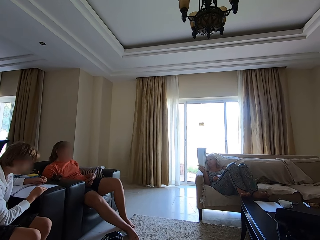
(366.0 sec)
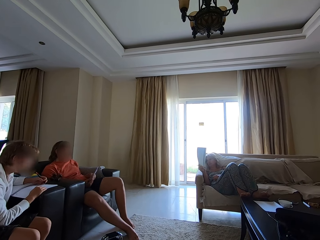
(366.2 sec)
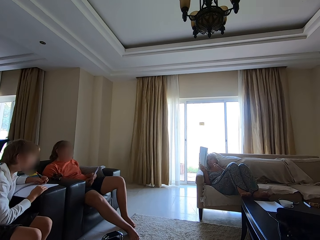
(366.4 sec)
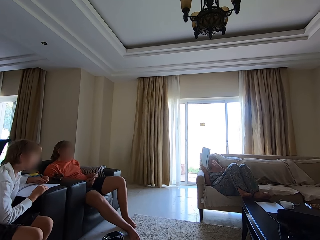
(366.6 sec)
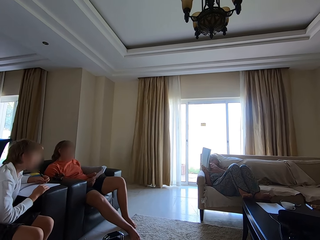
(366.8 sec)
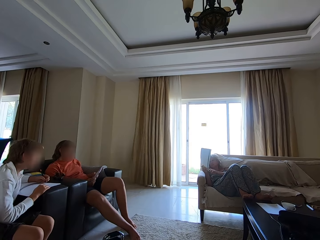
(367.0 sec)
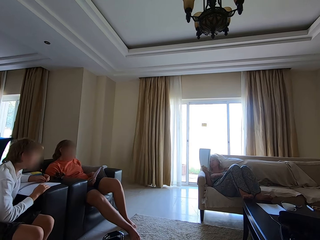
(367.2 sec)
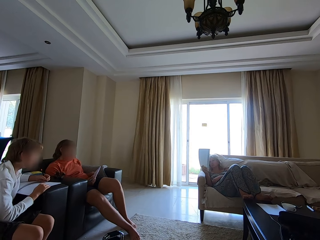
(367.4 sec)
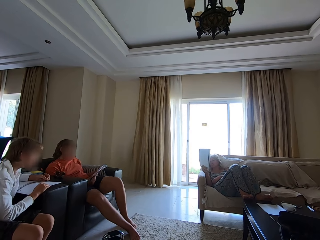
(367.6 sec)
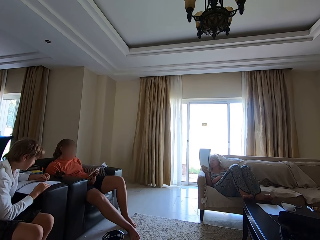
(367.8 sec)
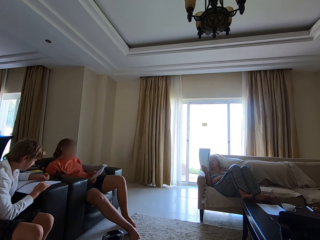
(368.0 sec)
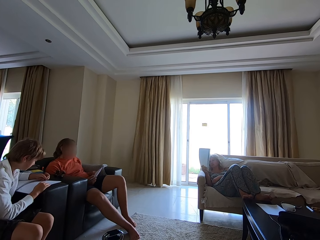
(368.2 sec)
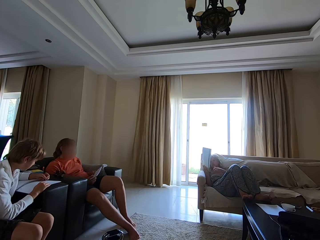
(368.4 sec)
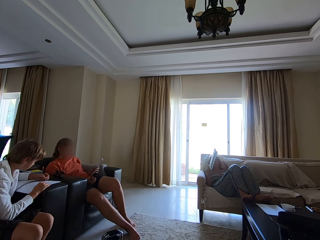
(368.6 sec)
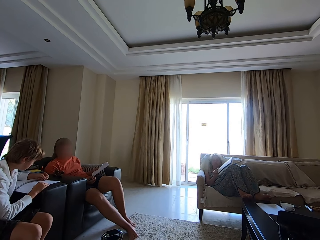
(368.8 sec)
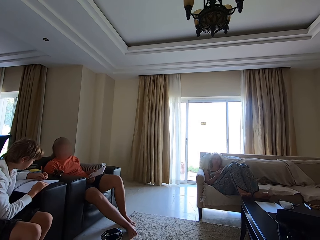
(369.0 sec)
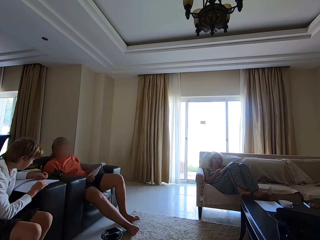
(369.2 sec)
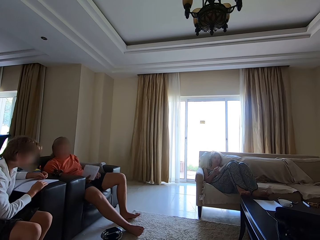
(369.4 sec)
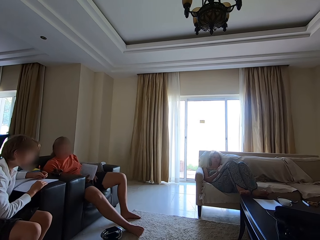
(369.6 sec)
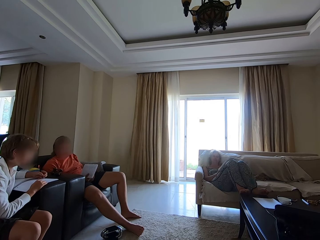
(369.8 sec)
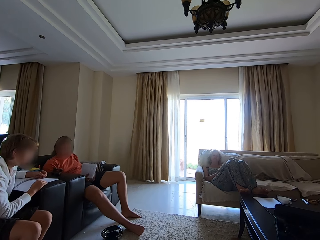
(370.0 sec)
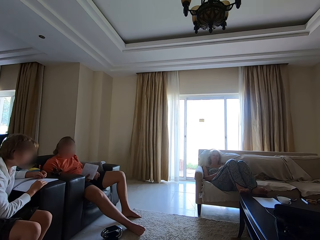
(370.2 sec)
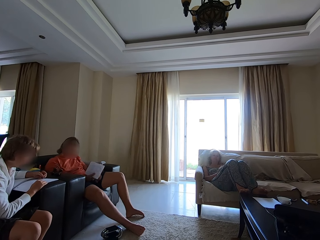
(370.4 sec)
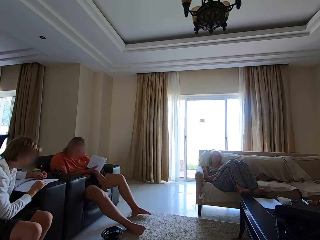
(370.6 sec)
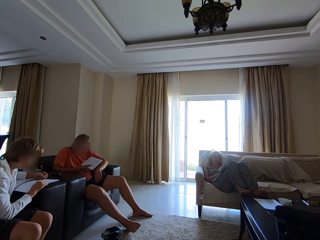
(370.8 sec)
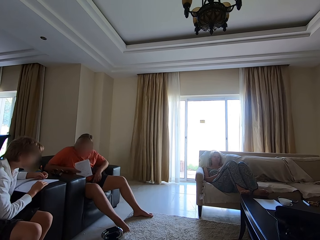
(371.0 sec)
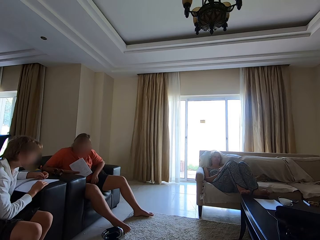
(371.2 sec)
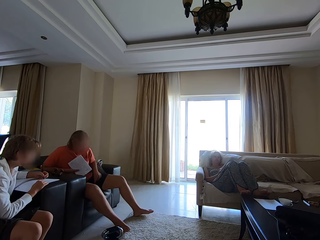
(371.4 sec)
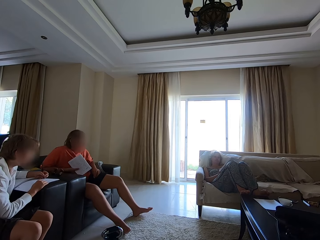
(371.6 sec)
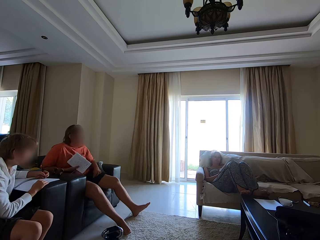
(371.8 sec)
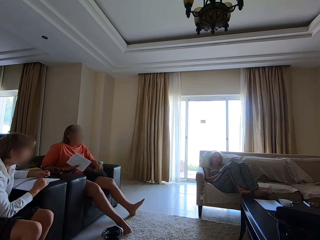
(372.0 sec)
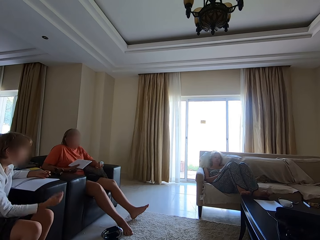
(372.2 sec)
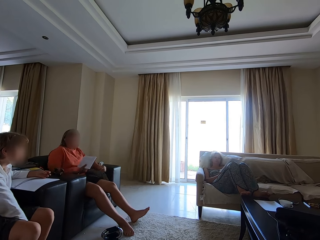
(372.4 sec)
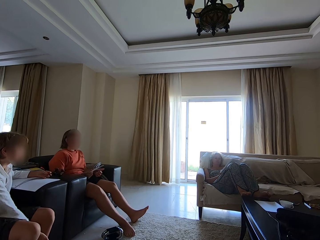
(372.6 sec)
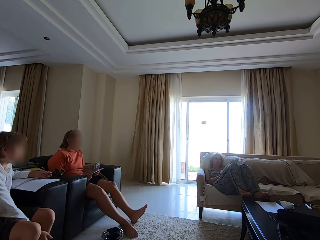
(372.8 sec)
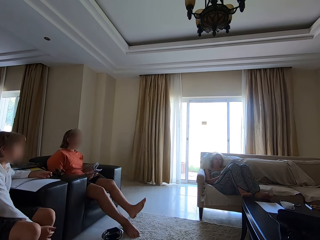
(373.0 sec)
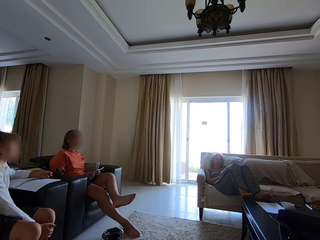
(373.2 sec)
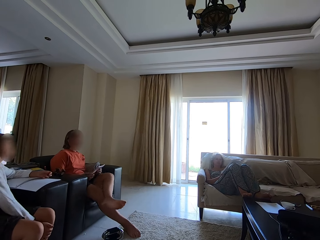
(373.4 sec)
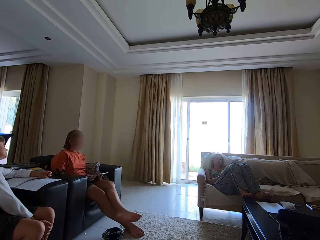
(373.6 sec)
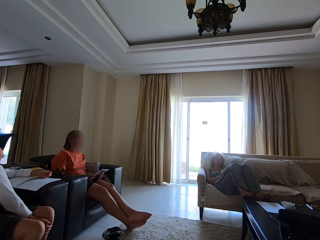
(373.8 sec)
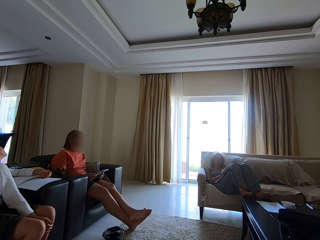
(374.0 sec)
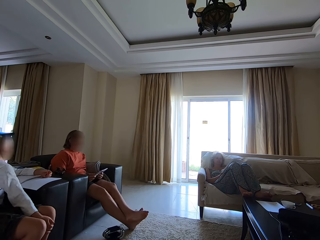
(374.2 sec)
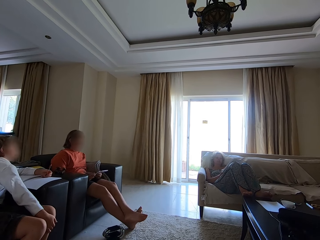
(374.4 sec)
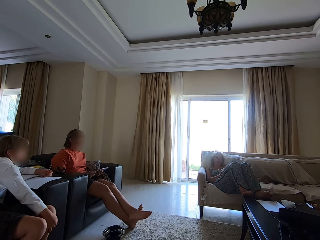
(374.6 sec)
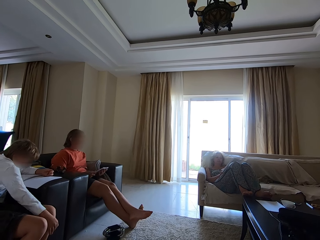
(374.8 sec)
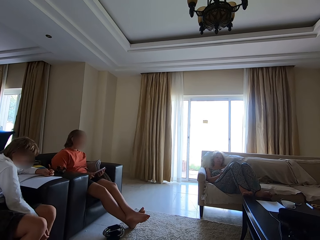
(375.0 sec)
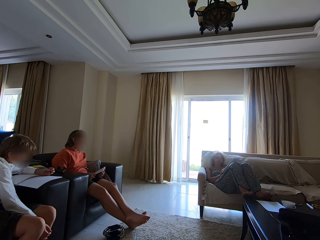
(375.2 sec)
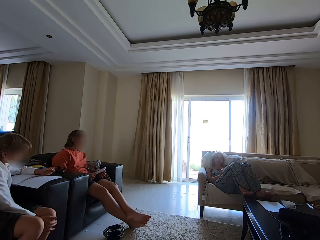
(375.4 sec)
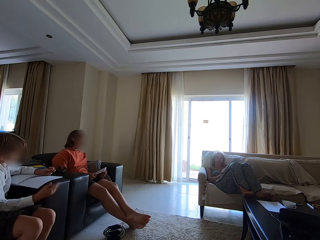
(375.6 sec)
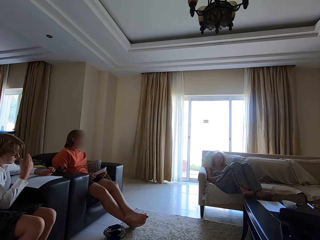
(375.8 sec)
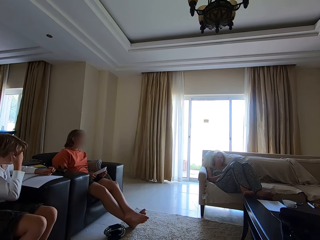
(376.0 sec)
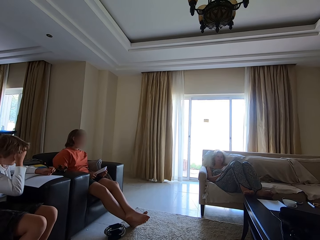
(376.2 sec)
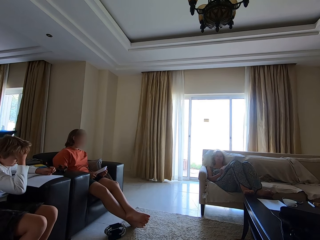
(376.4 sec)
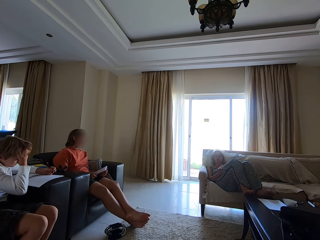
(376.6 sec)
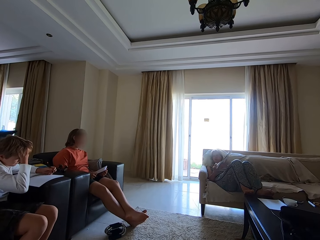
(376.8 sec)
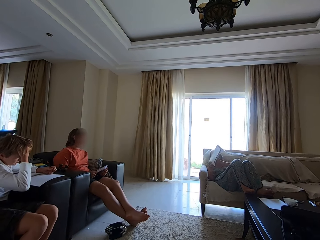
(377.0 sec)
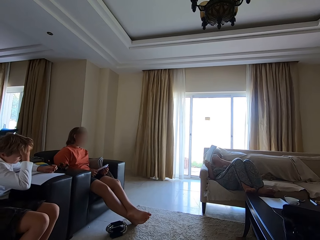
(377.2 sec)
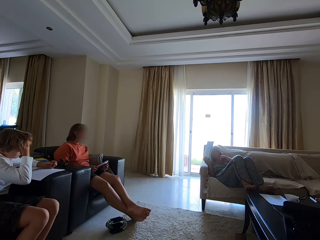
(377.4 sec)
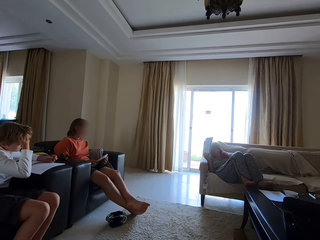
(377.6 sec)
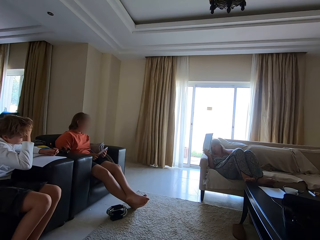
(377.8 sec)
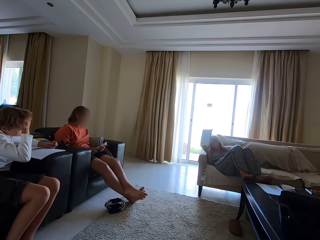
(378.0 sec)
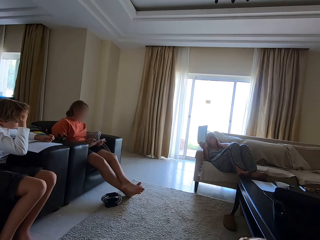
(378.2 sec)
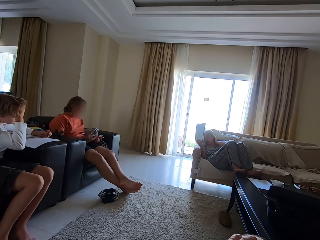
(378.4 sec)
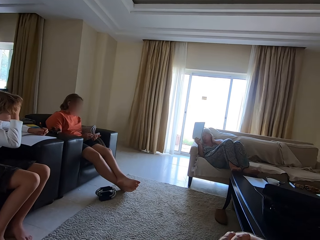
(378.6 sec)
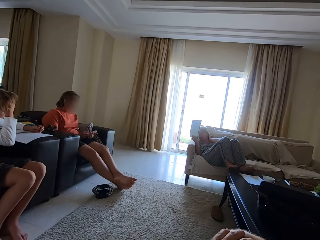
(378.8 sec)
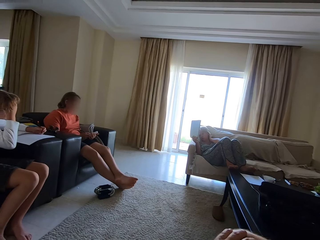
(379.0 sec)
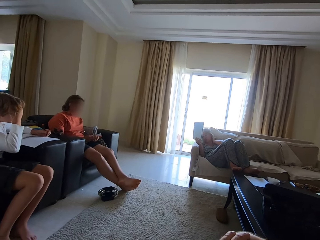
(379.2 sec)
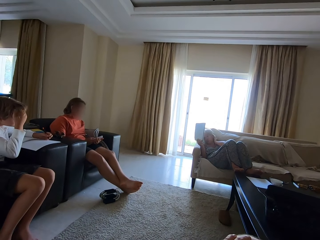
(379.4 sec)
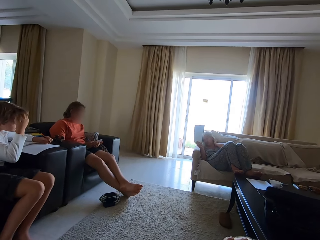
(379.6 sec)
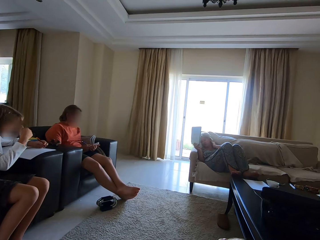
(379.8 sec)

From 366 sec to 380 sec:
A man writes in a book or booklet with the pen in his left hand. He looks at the booklet, looks around and draws on the booklet. A woman drops the book in her right hand on her lap. The man looks around, draws on the booklet and looks around. He puts his hand between his legs, leans sideways, leans forward and rubs his forehead. The woman shows another woman and the man the book in her right hand. She holds her neck. The other woman writes in the book with the pen in her right hand. The first woman talks with another man.

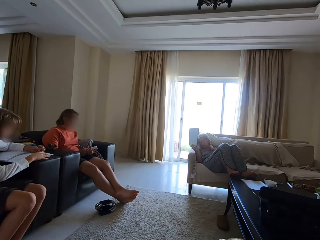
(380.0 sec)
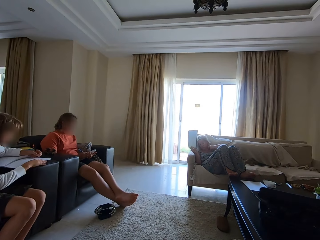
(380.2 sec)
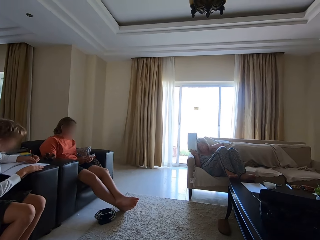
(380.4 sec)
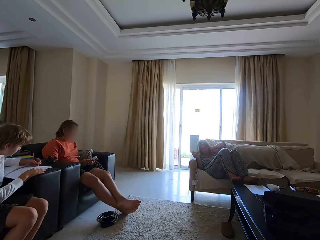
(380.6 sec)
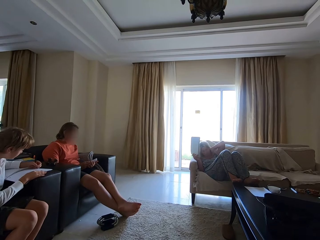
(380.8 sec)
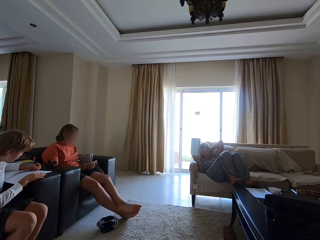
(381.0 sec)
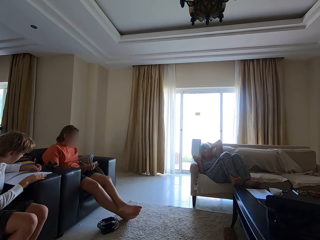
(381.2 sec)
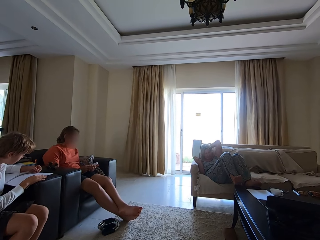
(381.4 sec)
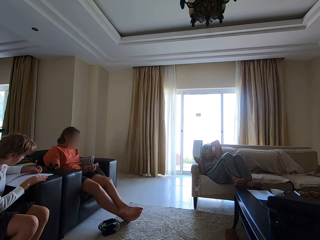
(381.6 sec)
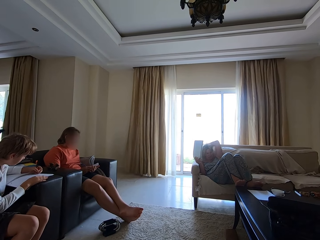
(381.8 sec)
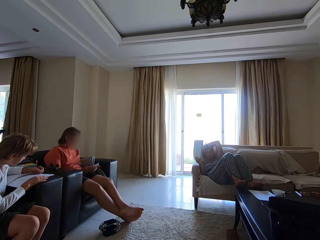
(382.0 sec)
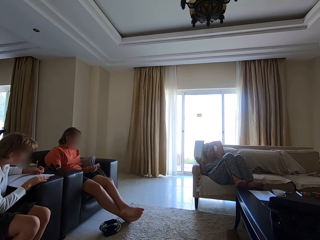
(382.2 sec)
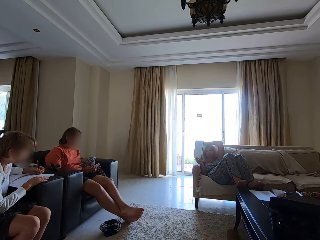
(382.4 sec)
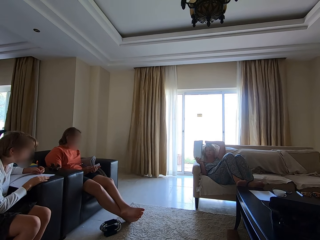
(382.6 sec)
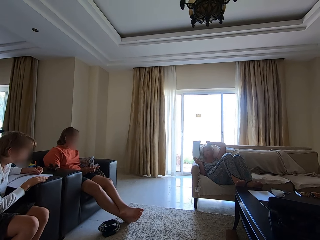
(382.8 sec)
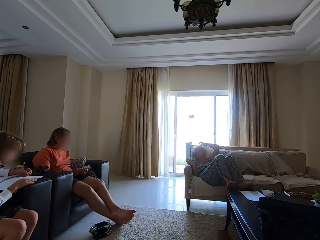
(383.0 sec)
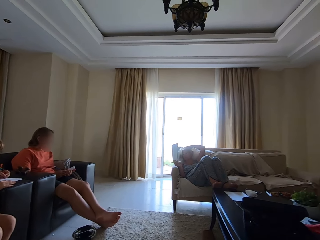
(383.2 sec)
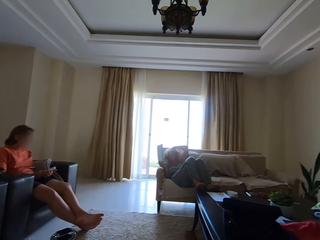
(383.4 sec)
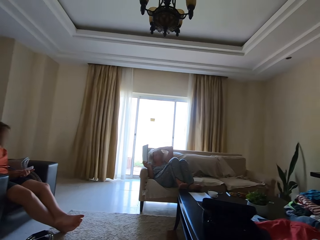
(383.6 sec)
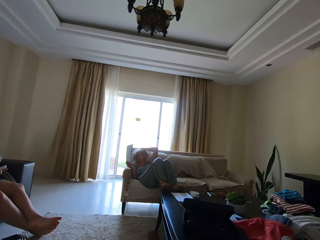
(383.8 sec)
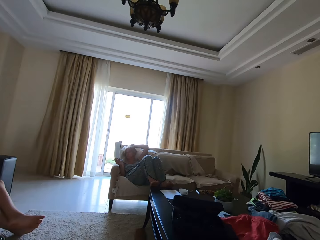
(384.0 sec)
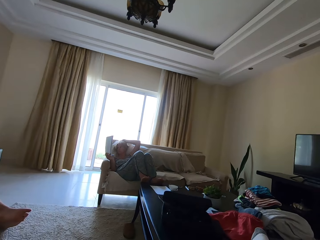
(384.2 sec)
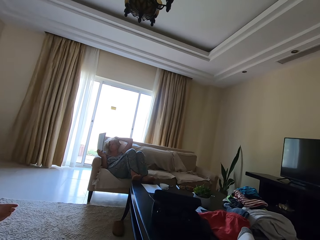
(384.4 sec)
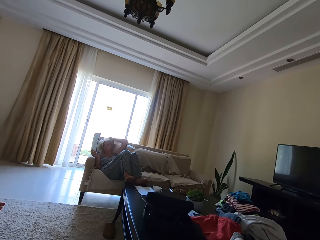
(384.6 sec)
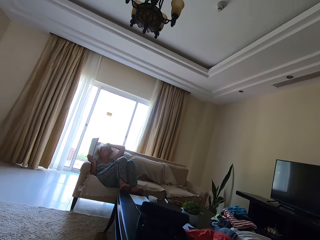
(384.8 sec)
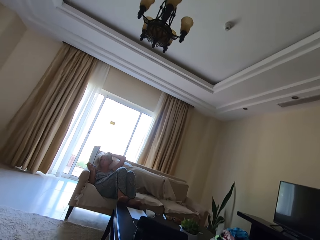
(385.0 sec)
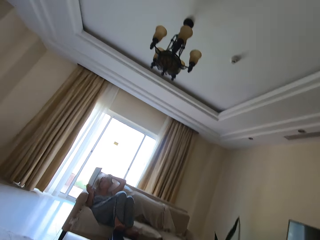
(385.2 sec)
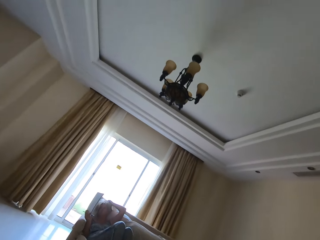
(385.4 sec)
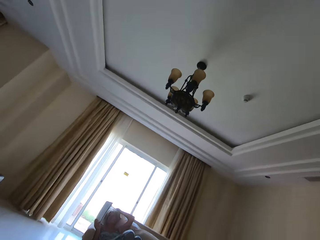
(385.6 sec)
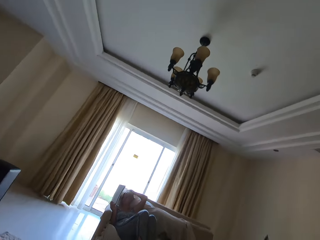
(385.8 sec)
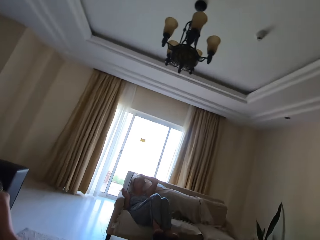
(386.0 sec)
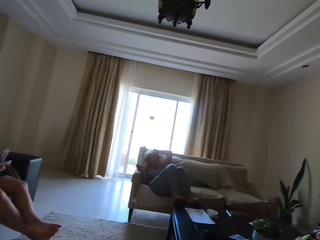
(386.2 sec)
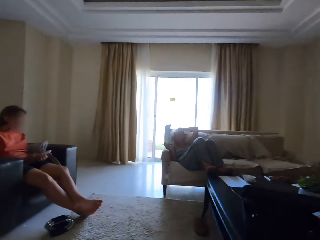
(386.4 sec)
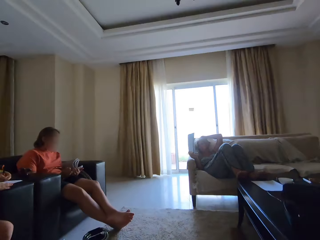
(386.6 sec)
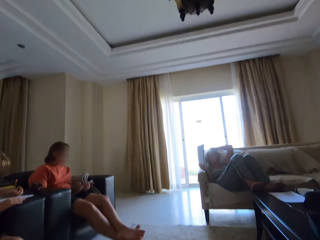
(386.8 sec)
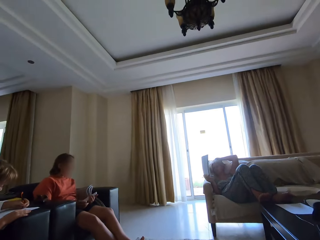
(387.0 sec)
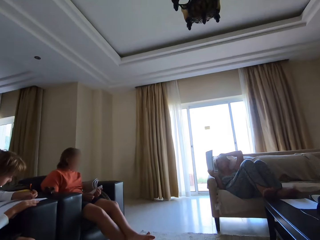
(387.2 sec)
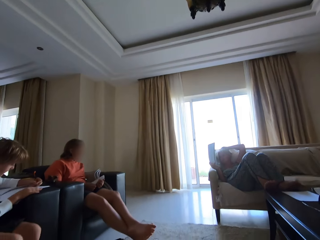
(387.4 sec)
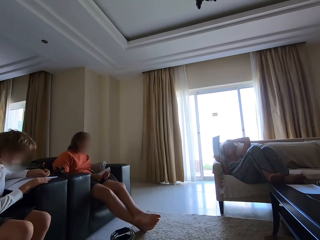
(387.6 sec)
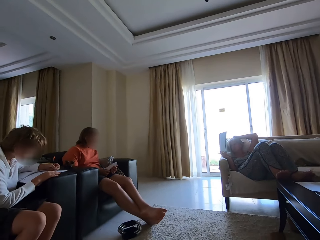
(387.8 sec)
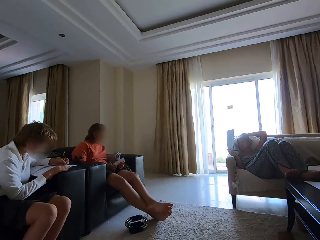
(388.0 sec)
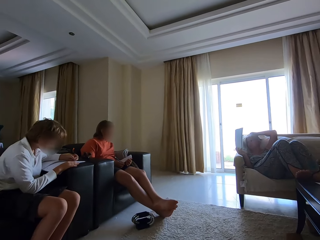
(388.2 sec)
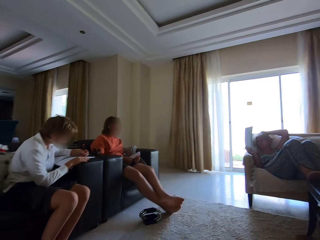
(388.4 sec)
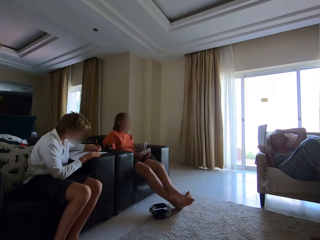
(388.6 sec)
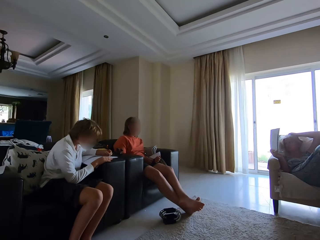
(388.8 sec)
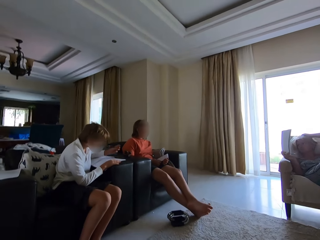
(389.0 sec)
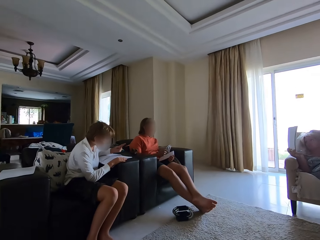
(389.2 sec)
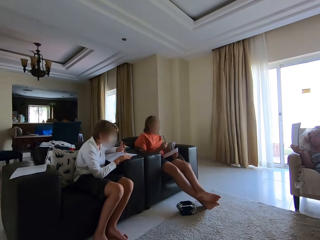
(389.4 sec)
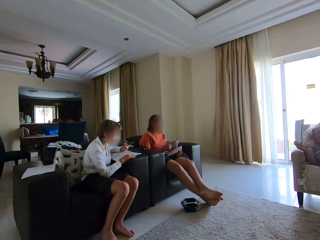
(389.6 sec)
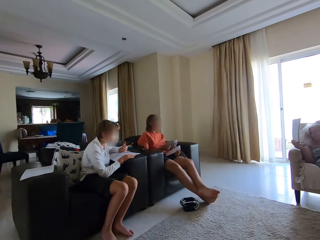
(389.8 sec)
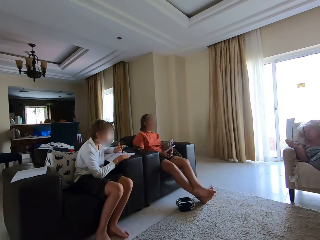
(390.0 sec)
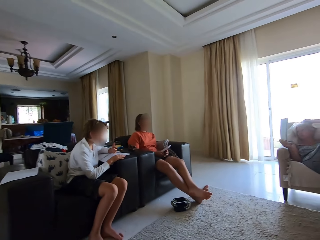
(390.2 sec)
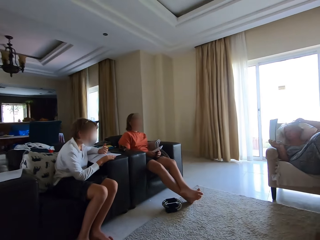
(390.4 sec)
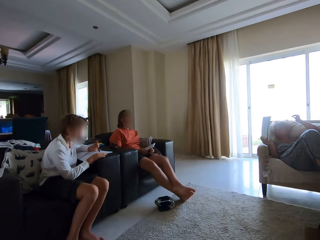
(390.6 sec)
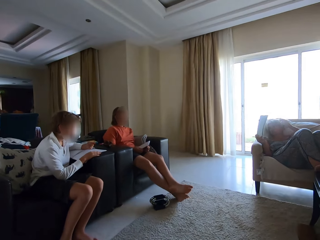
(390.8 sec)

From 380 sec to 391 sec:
A man rests his hand on a couch. He writes in a book or booklet with the pen in his left hand and draws on the booklet. A woman holds her hair. The man looks around. The camera wearer looks around and adjusts a camera. The man adjusts the pen and looks around.
